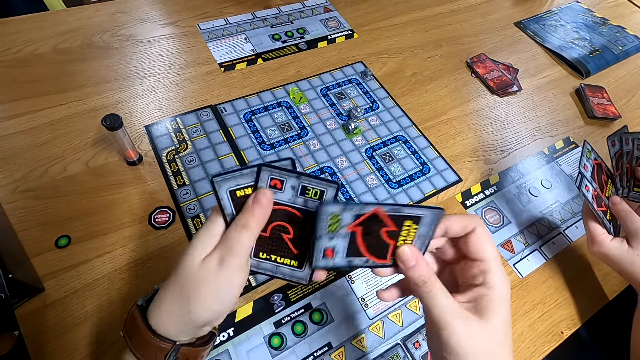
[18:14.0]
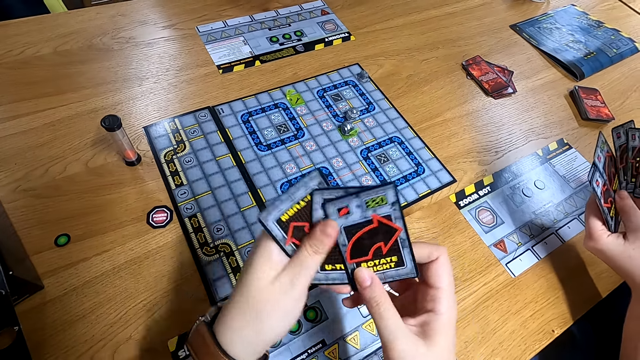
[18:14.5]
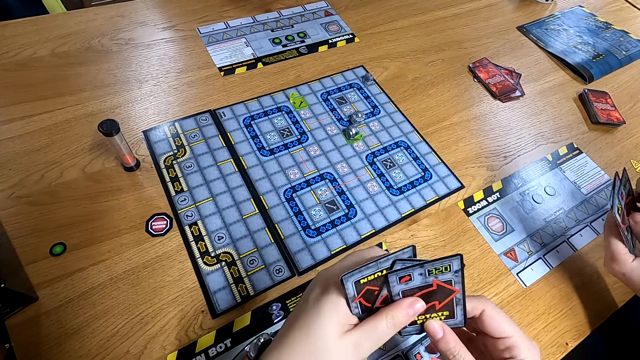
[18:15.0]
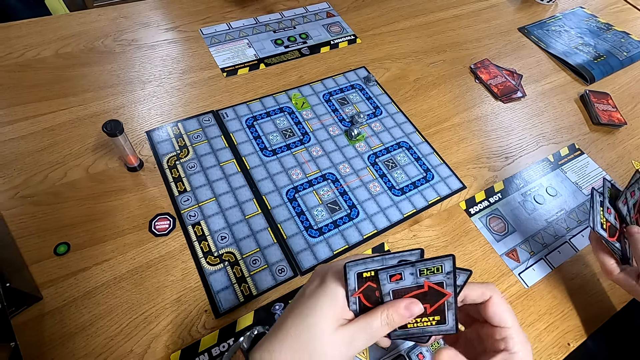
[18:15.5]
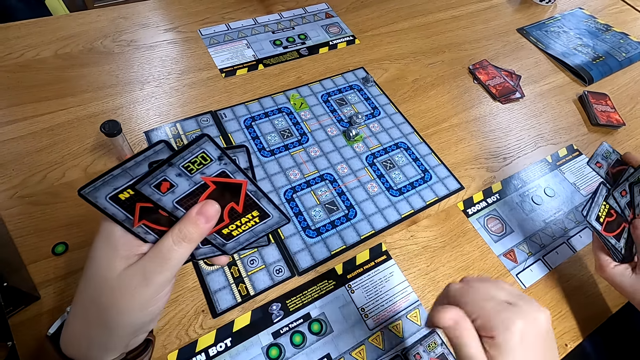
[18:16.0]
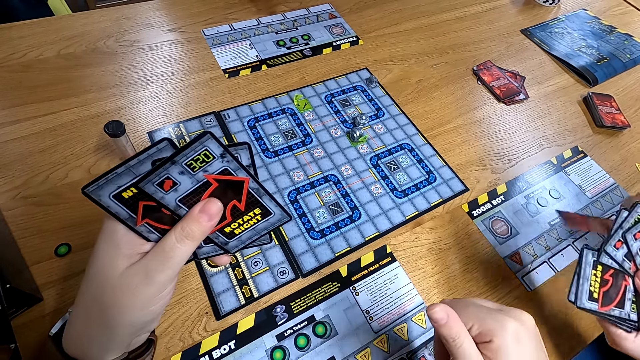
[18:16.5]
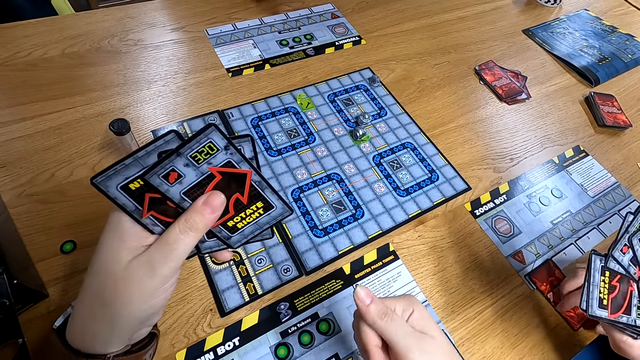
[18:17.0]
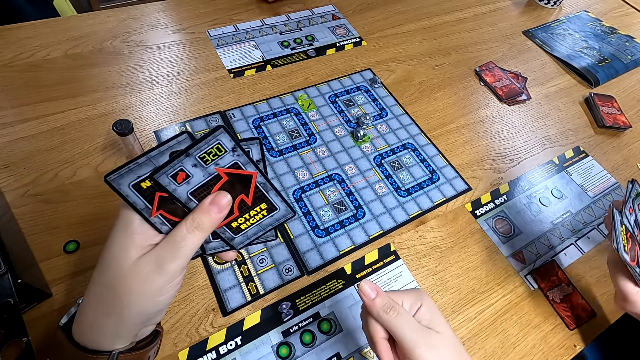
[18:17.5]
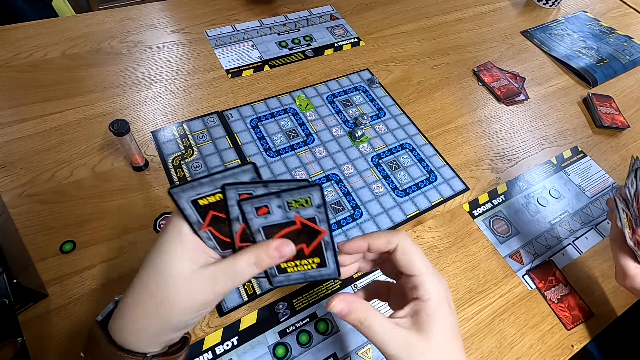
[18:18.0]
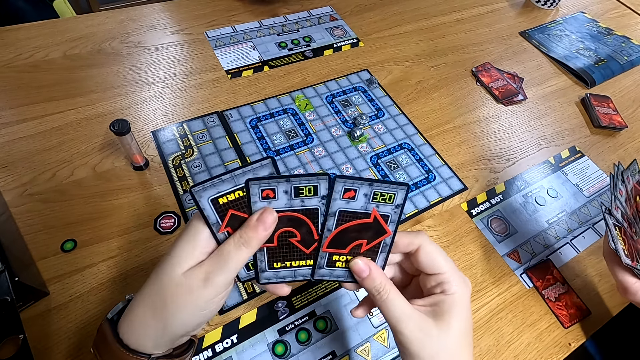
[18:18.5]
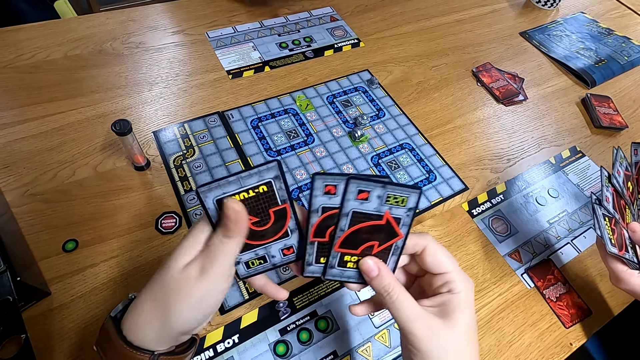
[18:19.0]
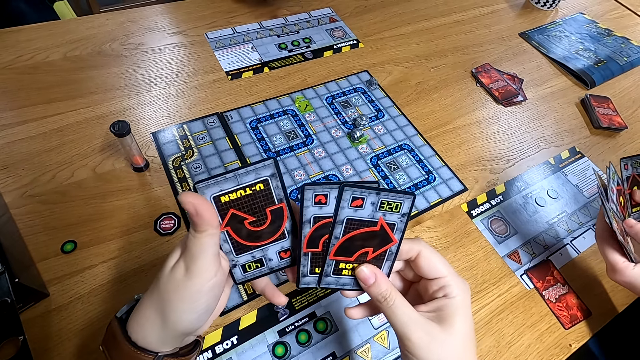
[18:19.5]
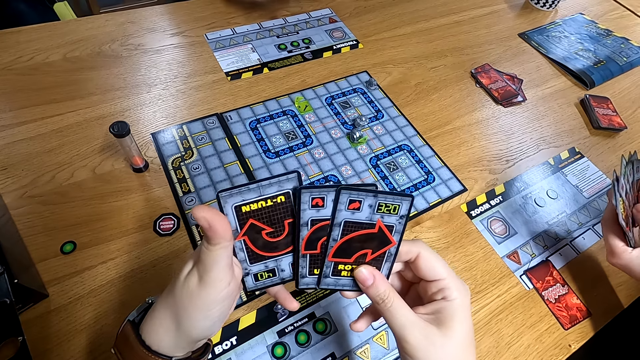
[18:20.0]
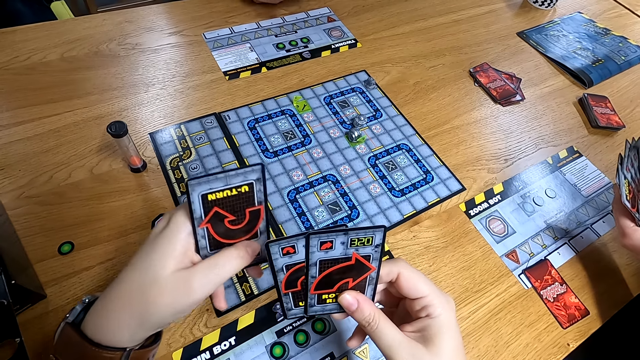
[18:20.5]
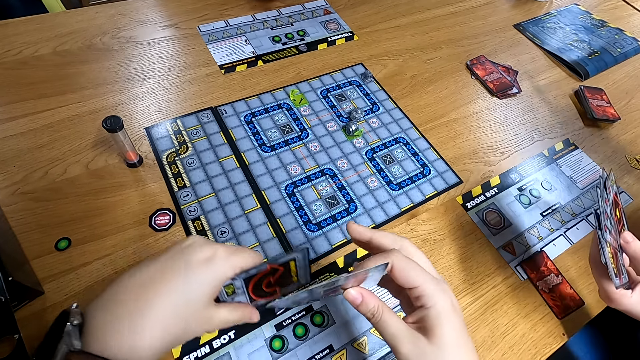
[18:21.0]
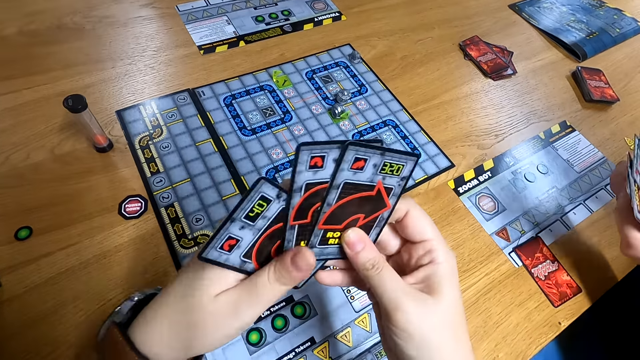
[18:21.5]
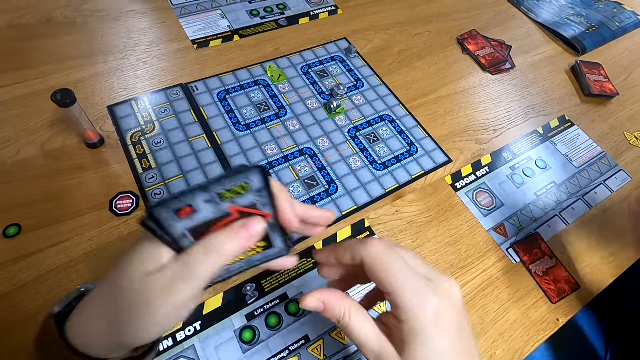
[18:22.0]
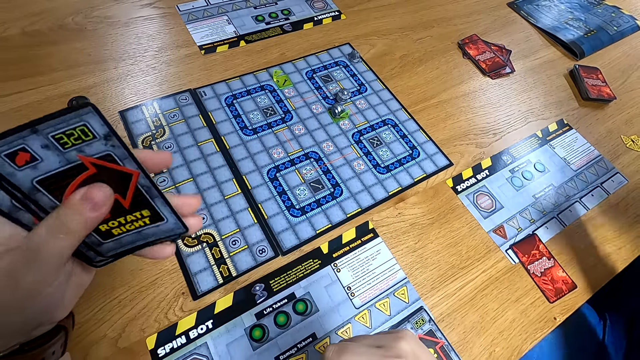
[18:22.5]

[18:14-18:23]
A woman drops a card on a side board with her right hand. The camera wearer shuffles the cards with both hands.

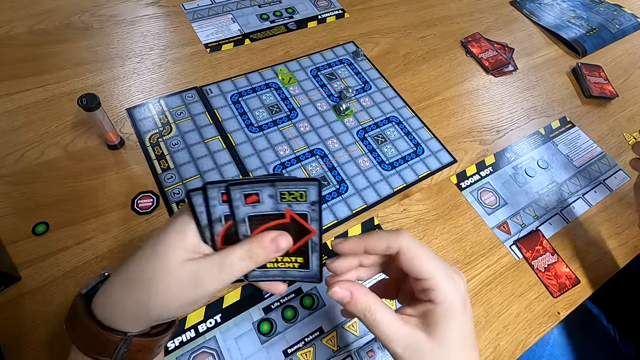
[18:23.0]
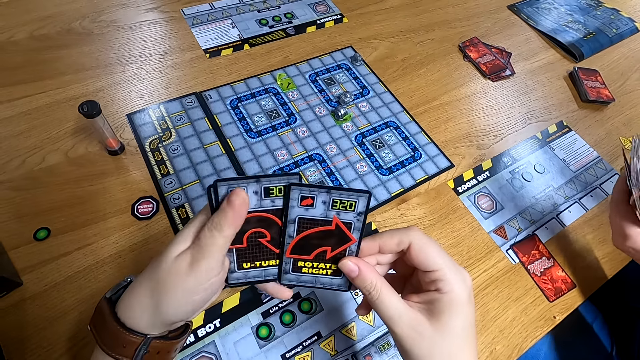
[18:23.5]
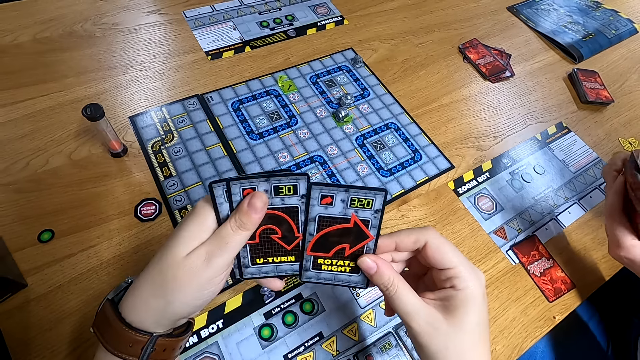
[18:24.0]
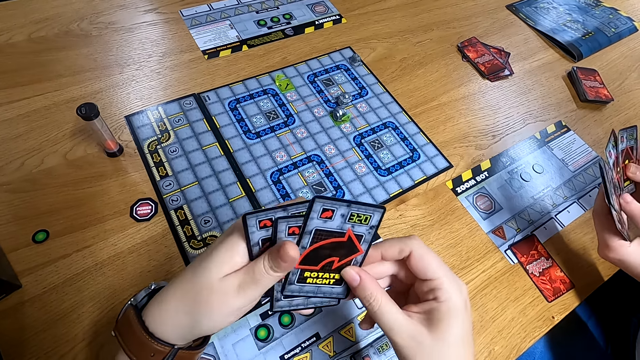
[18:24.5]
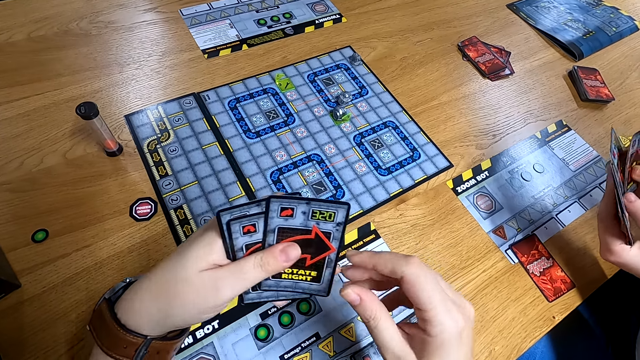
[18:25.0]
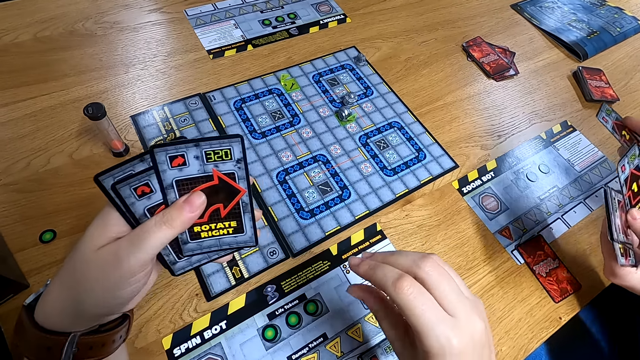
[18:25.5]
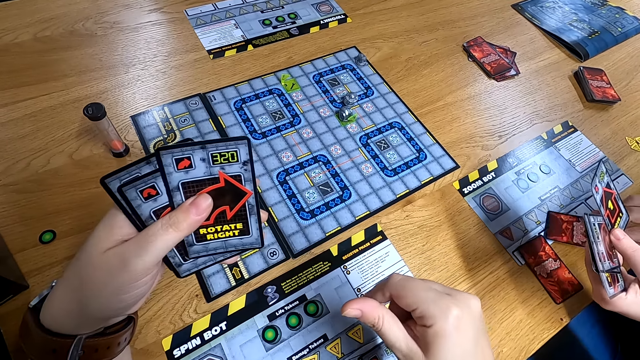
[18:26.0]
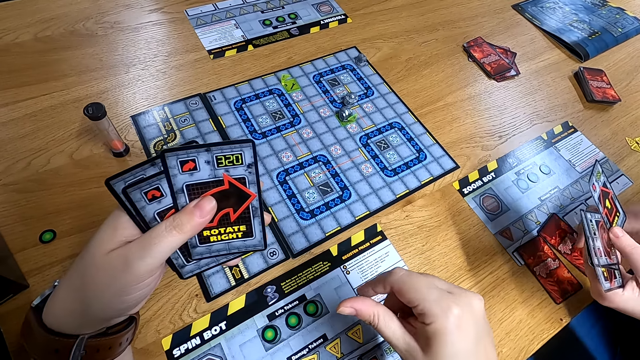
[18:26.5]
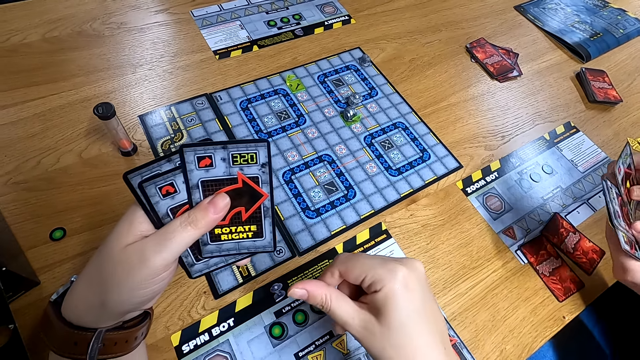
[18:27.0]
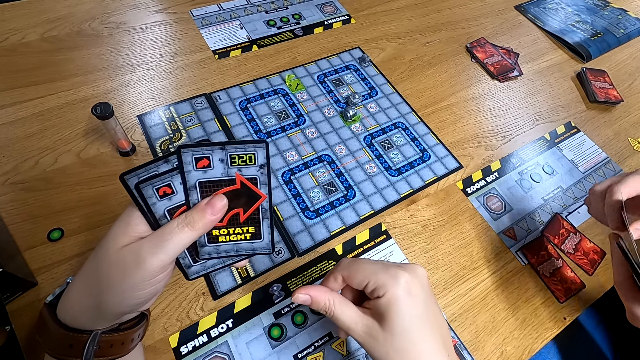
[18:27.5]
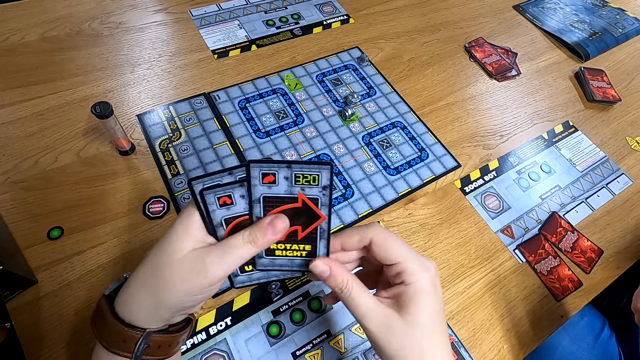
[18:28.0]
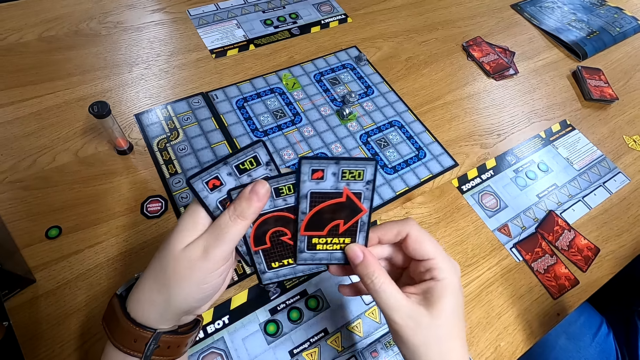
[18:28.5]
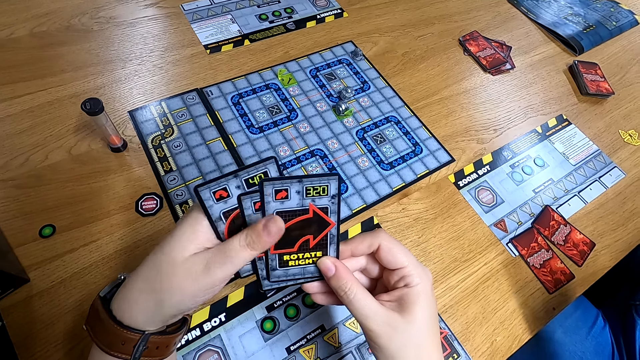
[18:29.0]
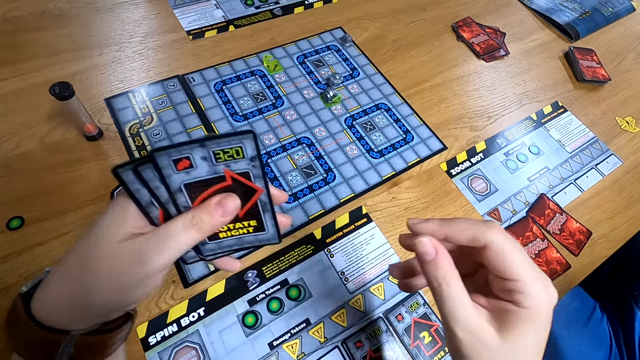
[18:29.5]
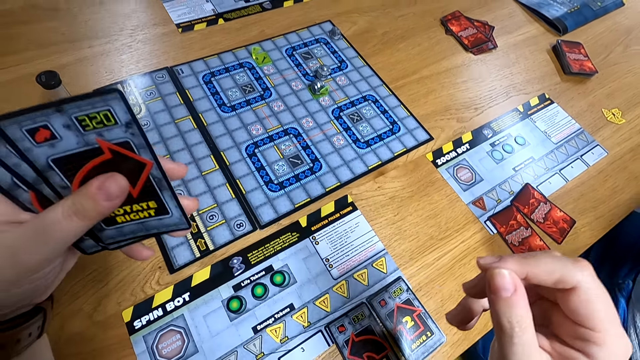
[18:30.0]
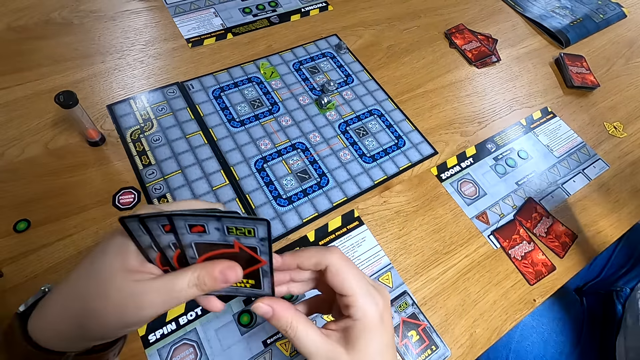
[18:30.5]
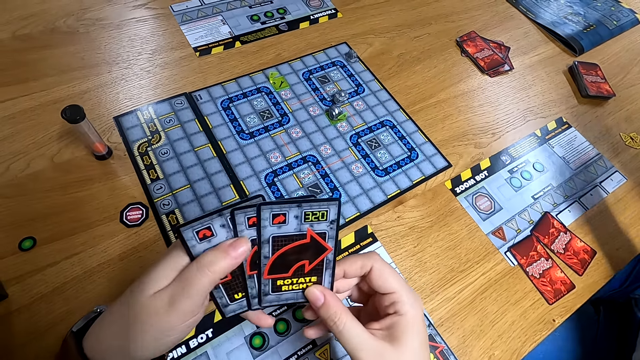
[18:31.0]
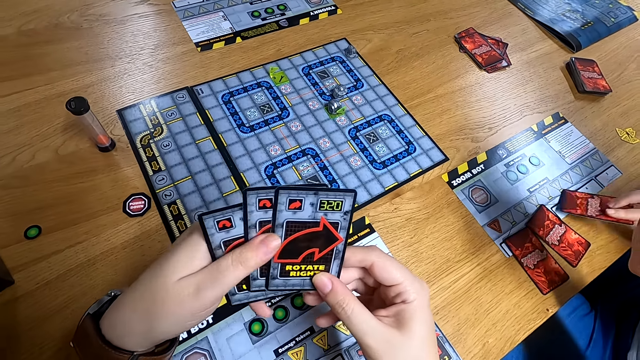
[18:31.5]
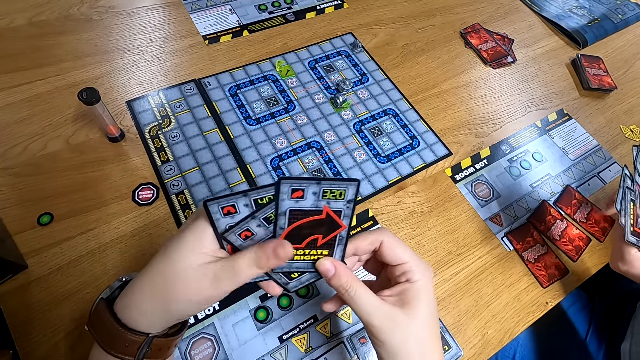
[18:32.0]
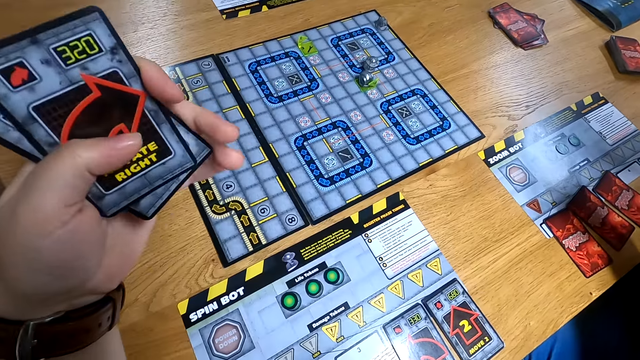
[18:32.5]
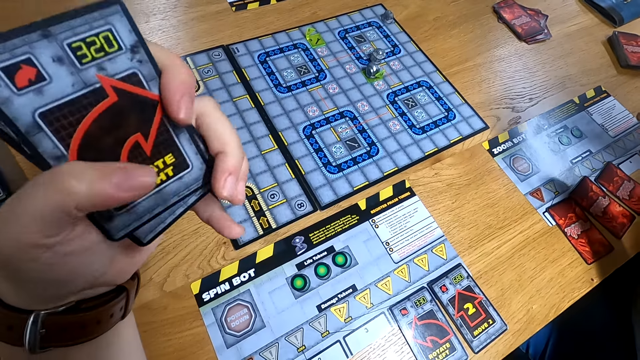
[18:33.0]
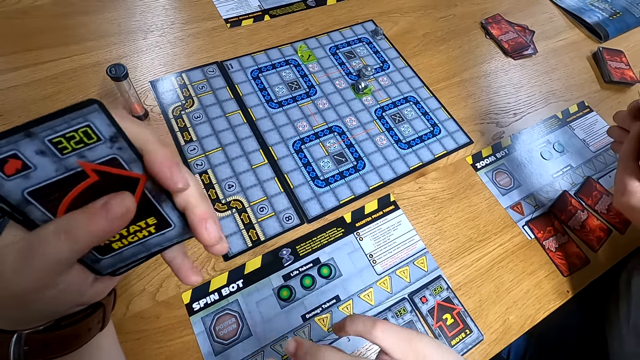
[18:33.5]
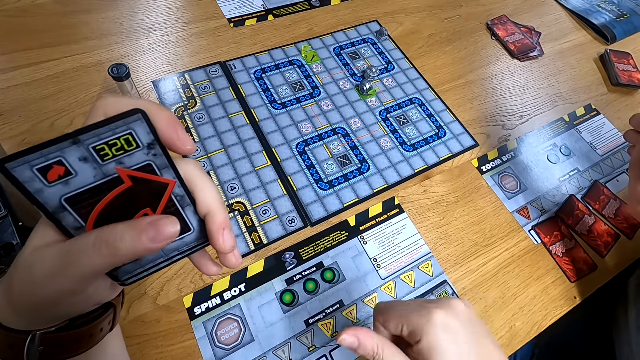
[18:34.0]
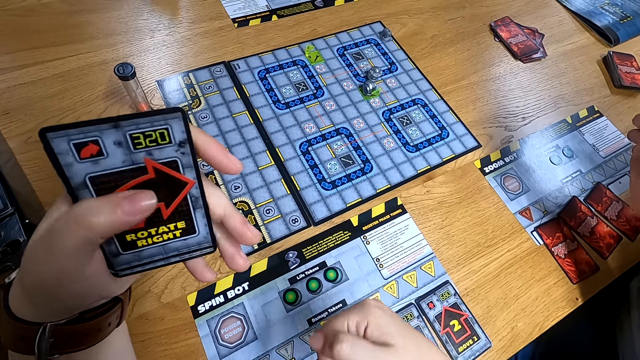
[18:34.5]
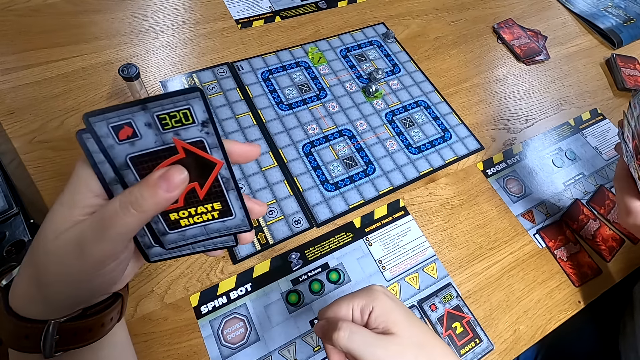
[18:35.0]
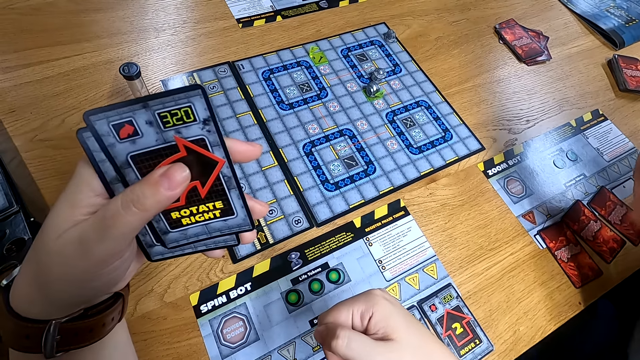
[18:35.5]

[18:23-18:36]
The woman drops a card on the side board with her right hand. She drops a card on the side board with her right hand again. The camera wearer drops a card on the side board with his right hand.
